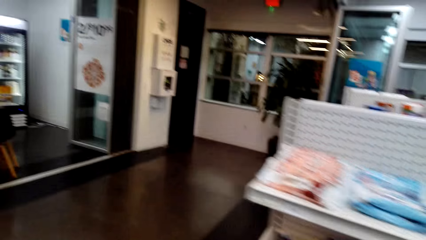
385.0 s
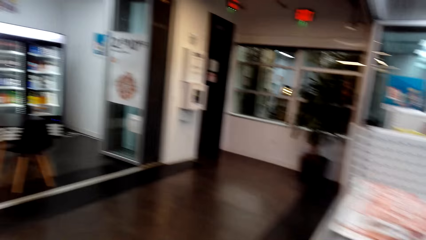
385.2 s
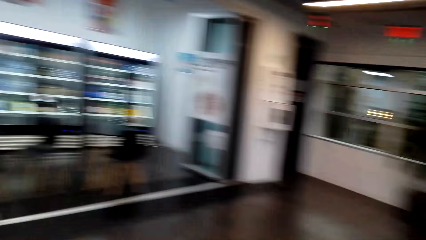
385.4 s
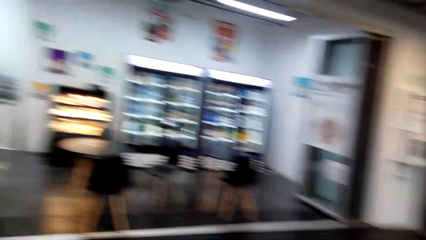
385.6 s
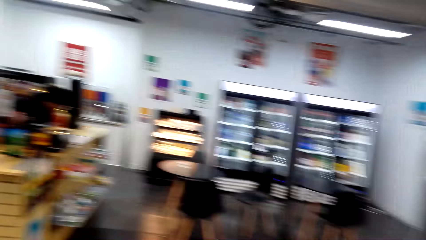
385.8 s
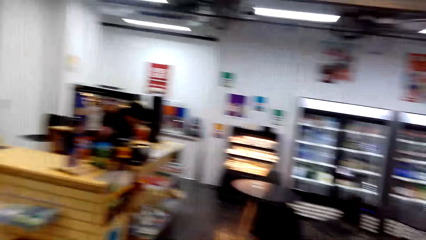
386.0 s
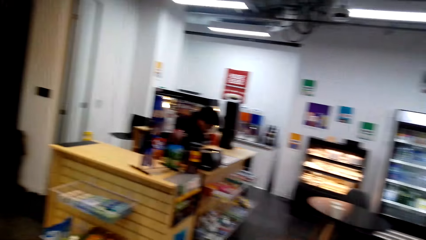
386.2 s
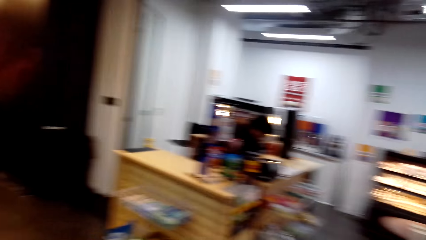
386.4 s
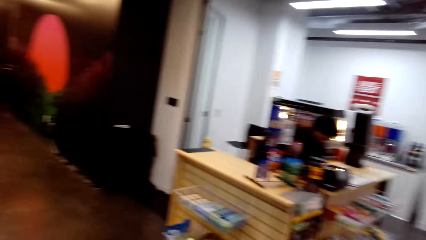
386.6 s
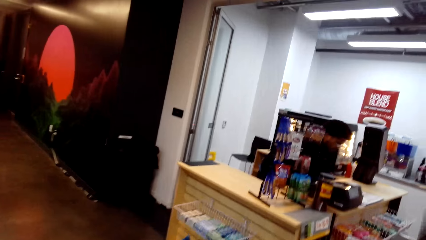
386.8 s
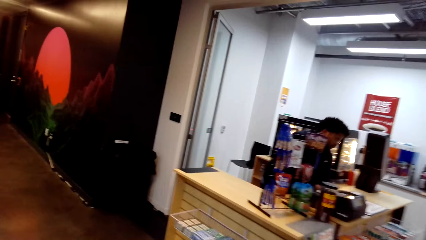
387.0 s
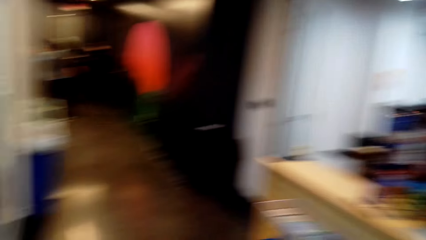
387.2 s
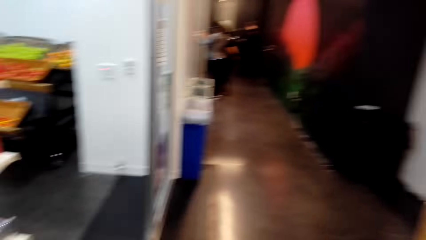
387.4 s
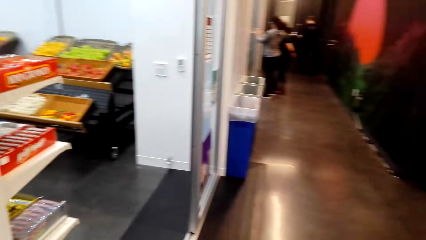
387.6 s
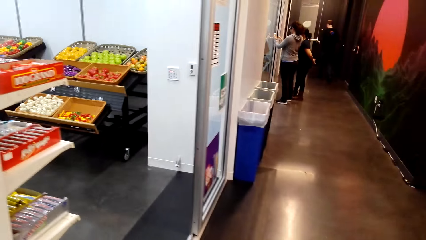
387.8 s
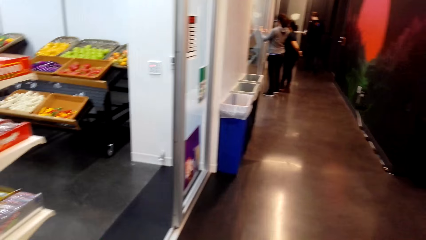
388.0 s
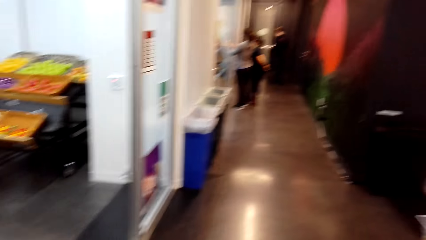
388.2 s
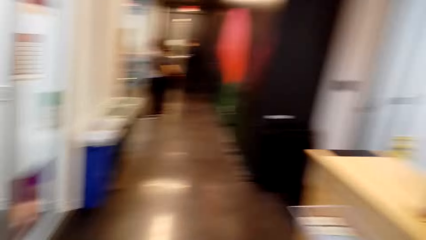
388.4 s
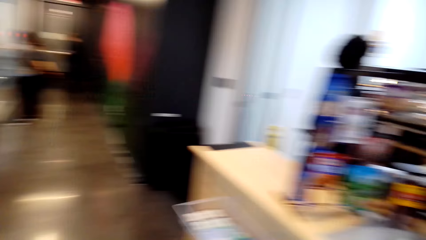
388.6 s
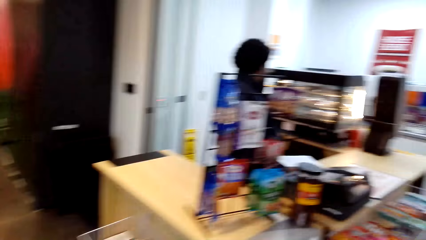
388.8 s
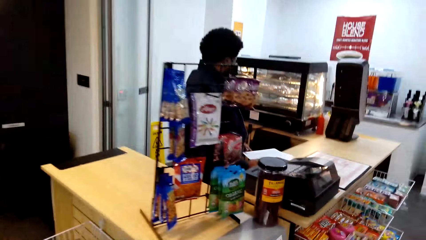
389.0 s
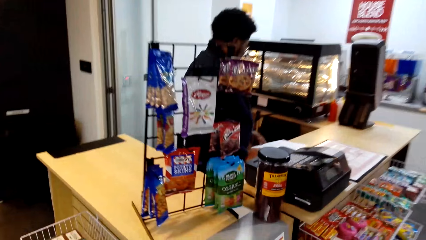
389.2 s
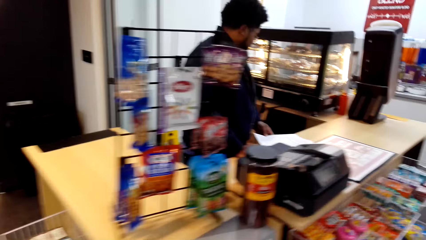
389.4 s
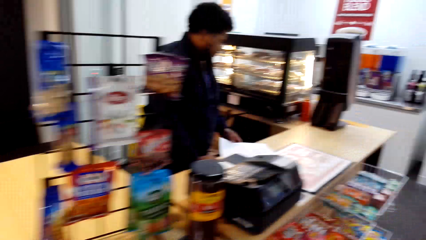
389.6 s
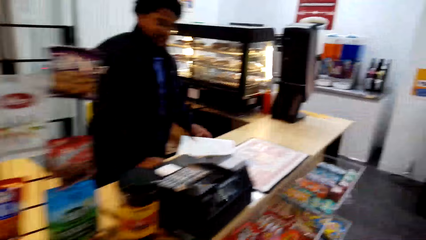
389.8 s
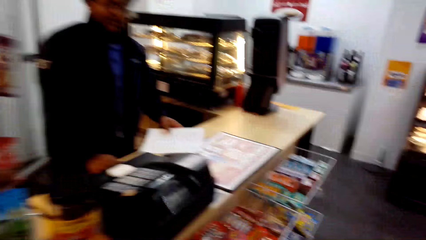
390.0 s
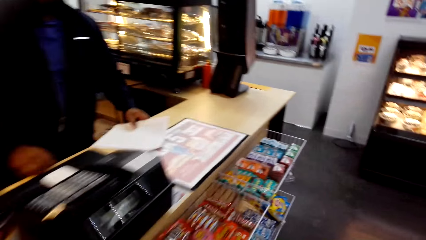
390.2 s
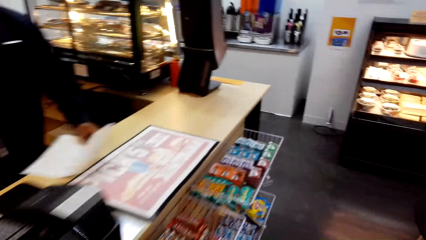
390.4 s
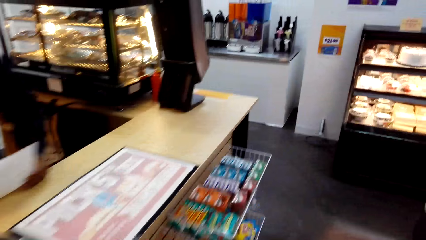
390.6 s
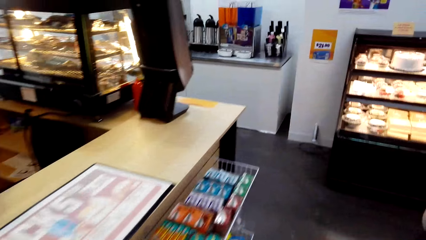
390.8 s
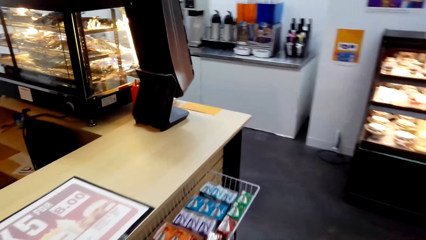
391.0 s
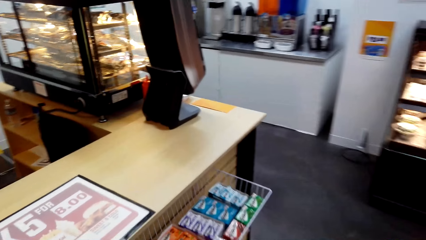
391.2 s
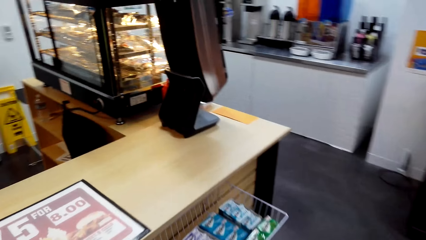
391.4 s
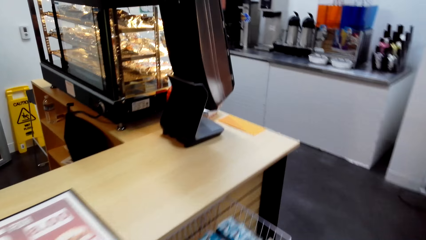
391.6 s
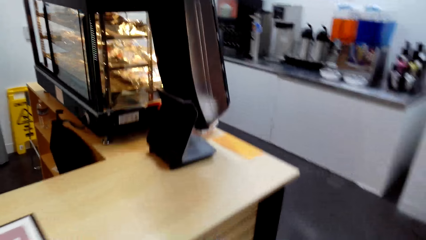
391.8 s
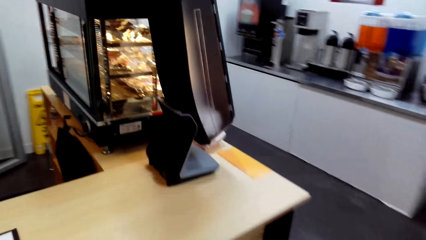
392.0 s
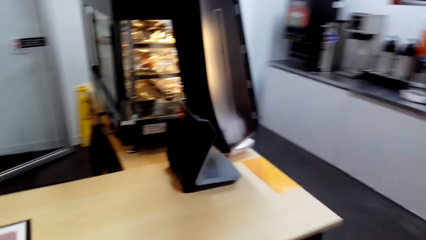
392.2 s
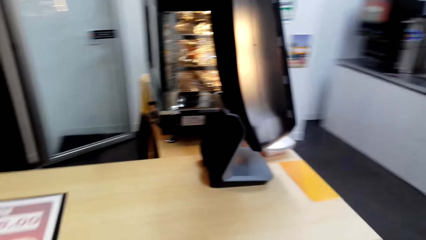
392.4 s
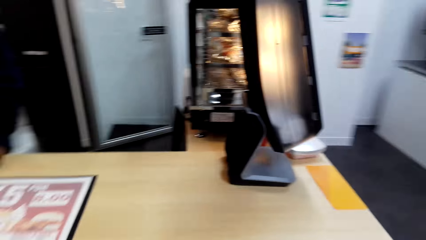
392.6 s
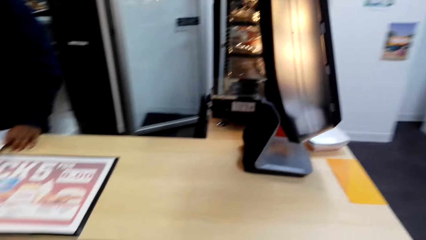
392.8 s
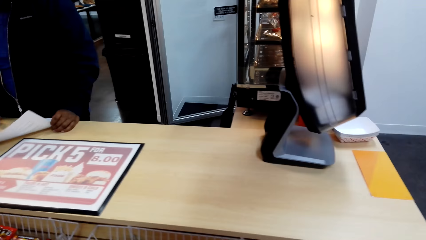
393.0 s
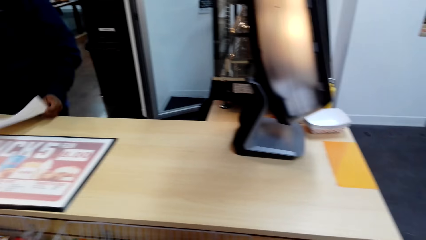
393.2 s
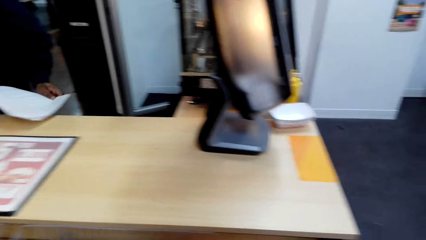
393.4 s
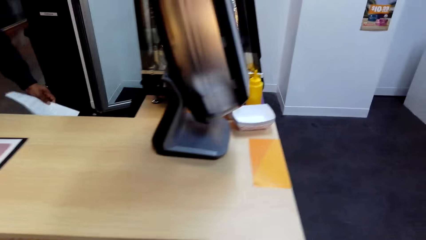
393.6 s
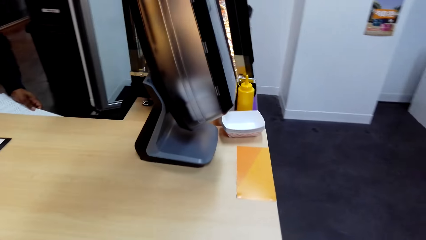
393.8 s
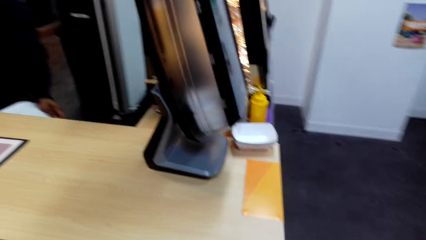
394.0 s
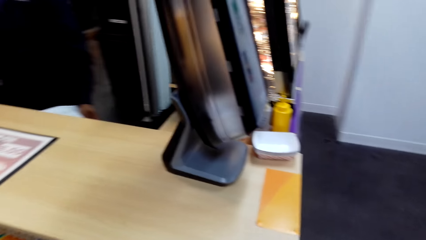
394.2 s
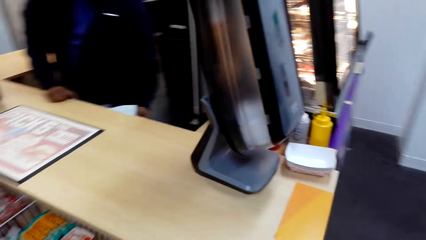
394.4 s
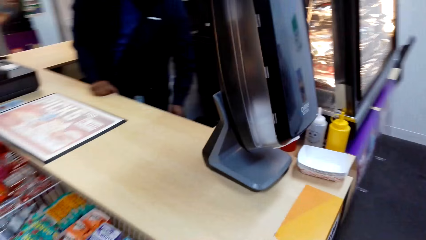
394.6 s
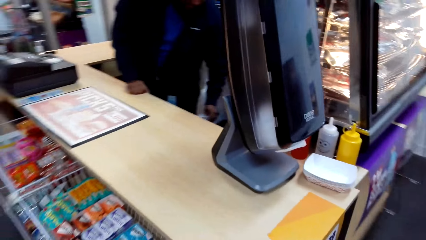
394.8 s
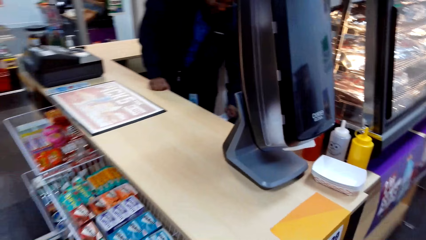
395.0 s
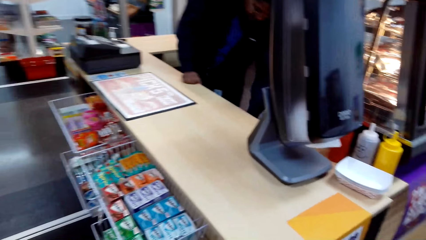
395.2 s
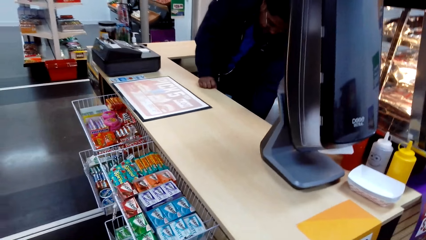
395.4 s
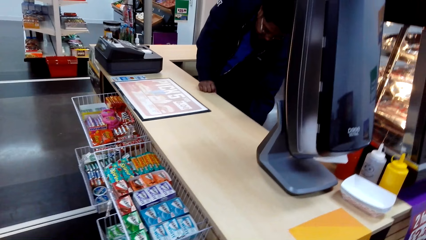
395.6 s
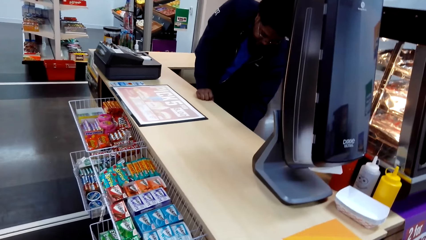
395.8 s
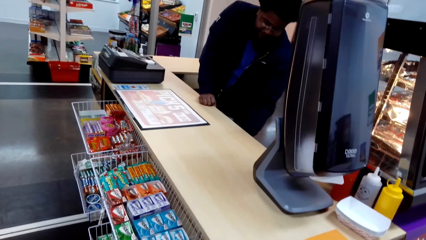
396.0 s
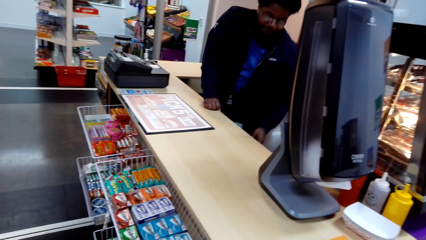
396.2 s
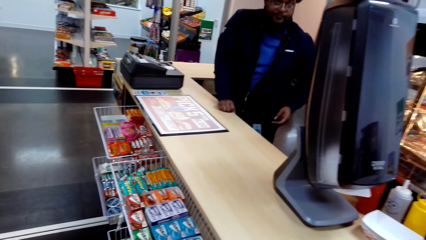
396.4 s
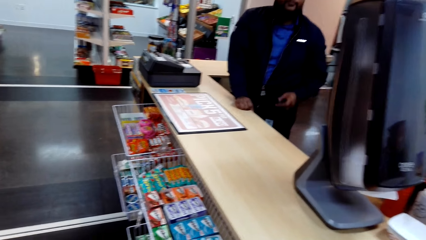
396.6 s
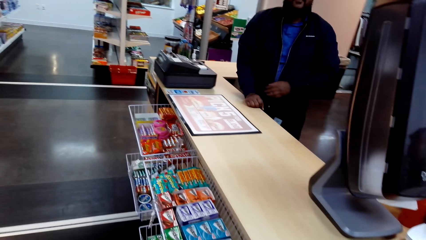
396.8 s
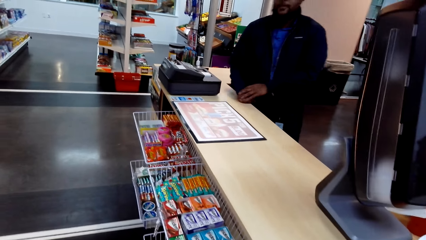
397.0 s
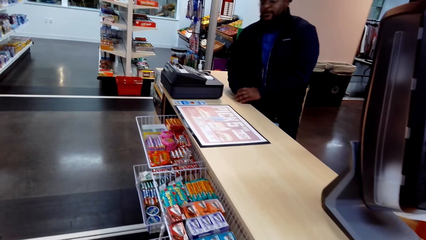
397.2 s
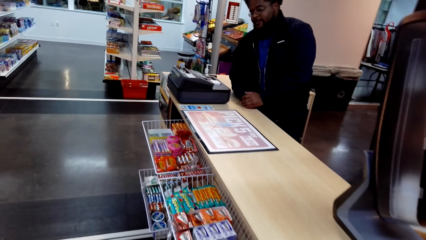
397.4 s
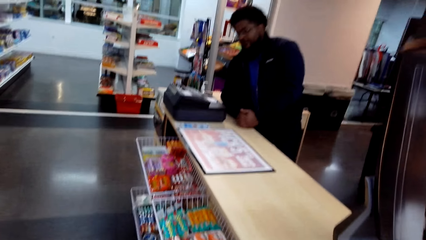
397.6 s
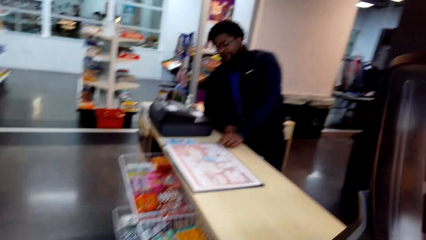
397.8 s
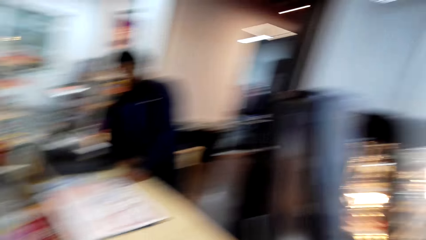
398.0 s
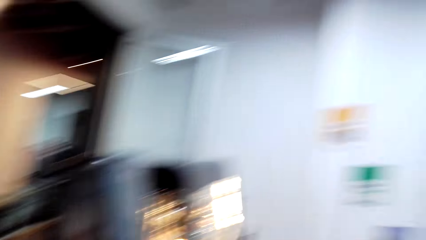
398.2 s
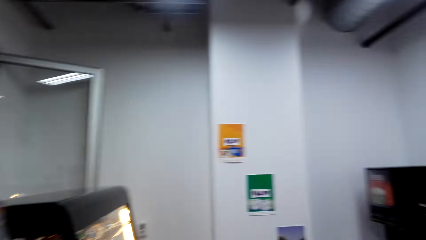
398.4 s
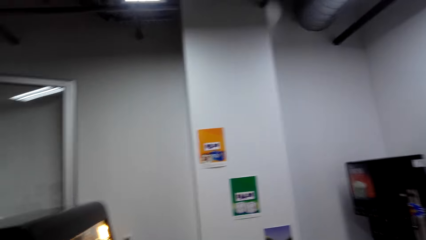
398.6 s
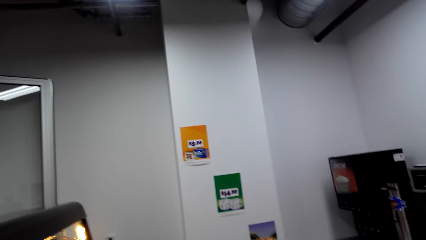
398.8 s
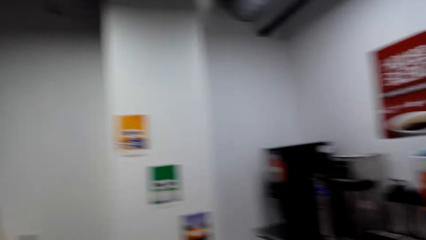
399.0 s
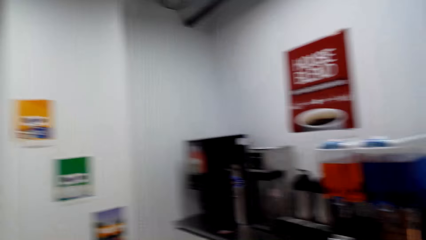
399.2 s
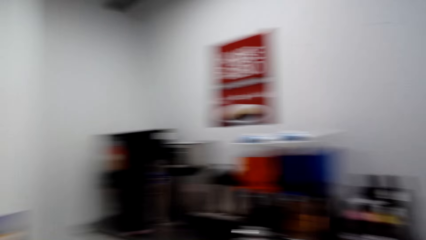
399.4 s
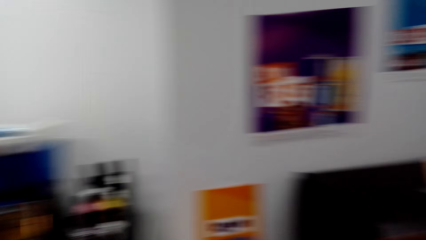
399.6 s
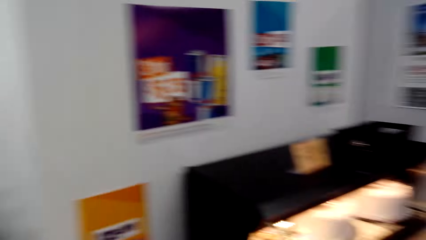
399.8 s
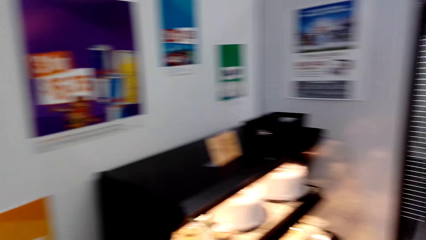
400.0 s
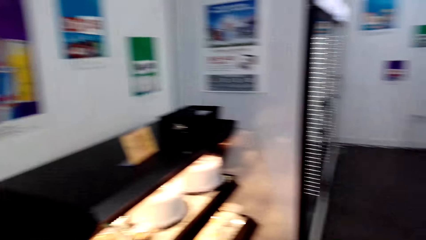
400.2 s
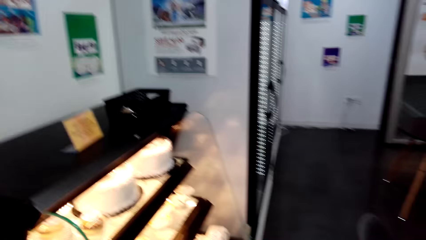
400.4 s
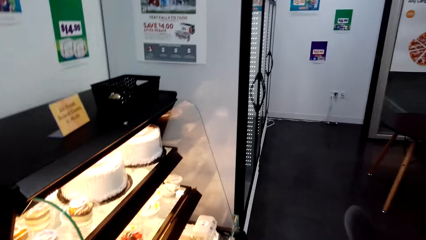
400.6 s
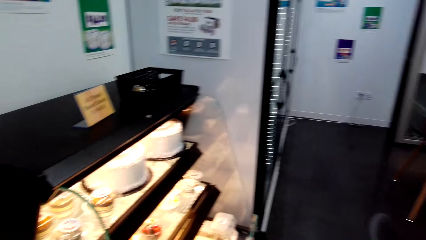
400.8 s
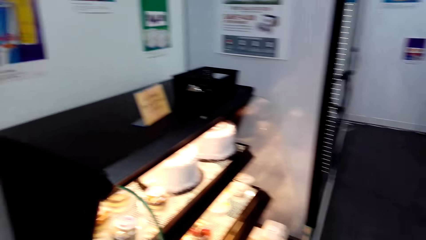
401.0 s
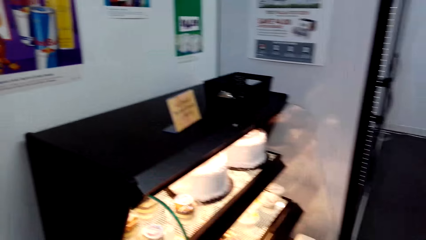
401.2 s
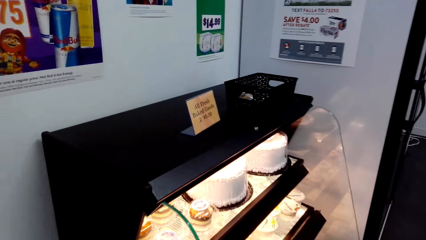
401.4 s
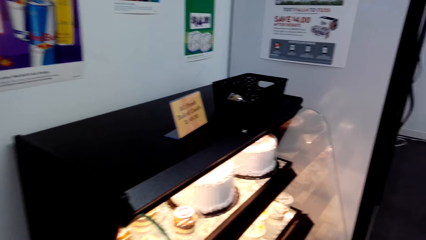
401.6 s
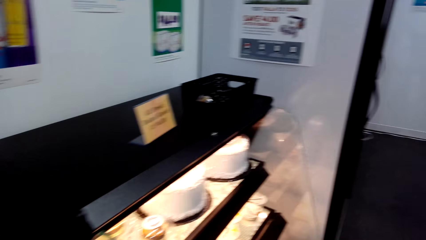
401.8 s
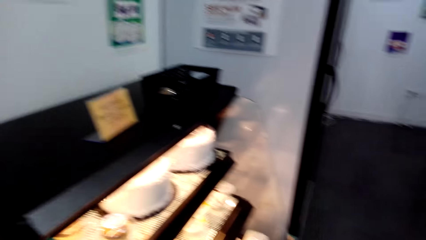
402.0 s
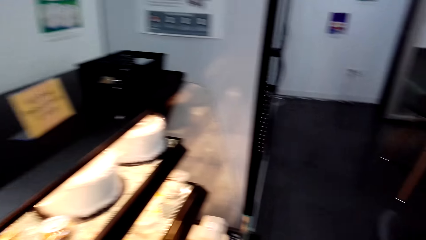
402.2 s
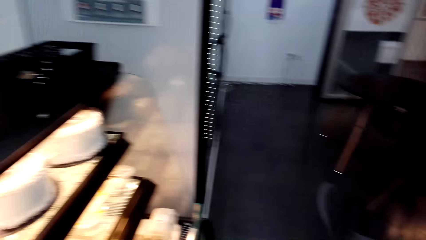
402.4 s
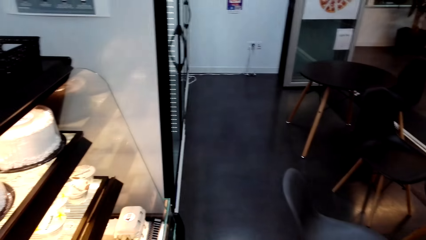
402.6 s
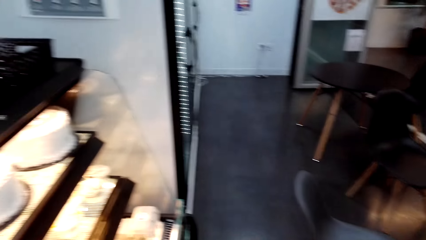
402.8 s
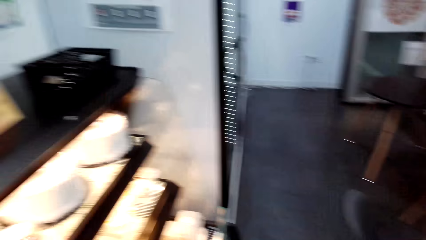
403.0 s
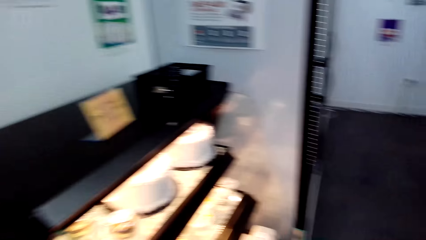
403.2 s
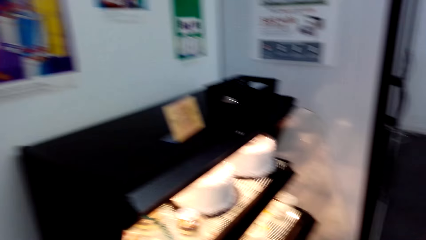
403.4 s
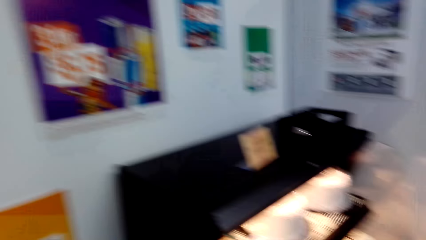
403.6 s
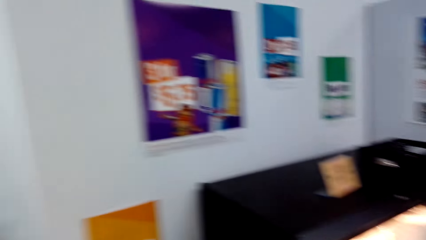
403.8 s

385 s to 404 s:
A person sits at the counter. Another person stands in the supermarket. Another person stands in the supermarket. Another person stands in the supermarket. The first person holds a piece of paper at the counter and drops the piece of paper. The camera wearer looks around the supermarket.
